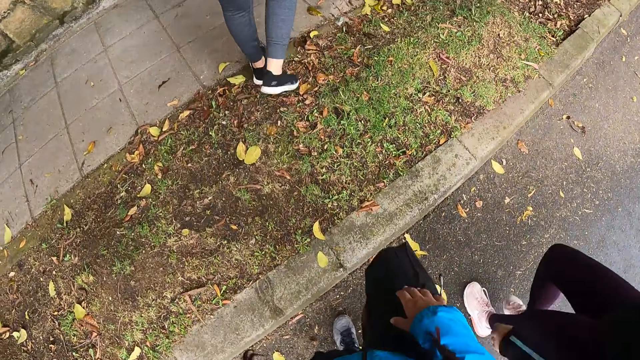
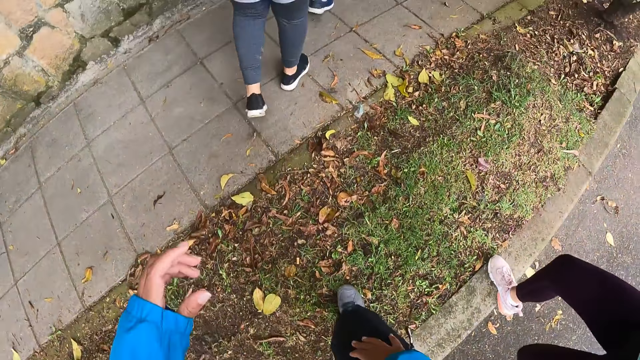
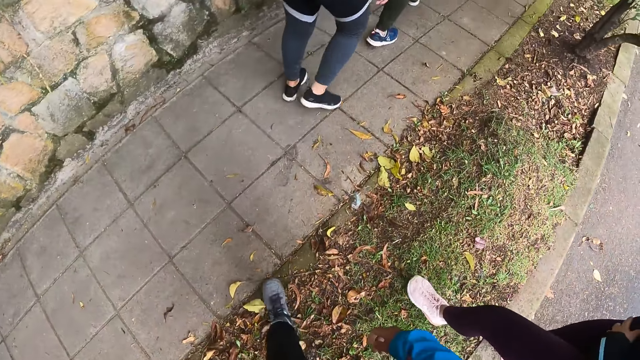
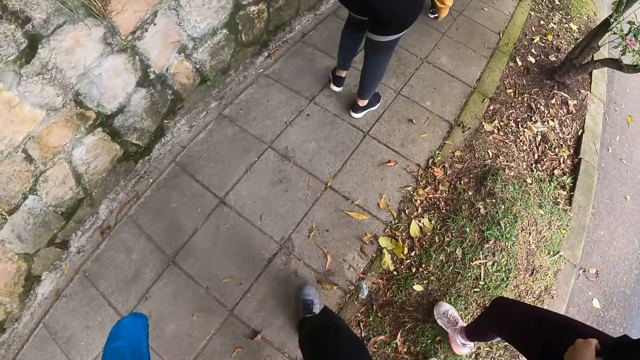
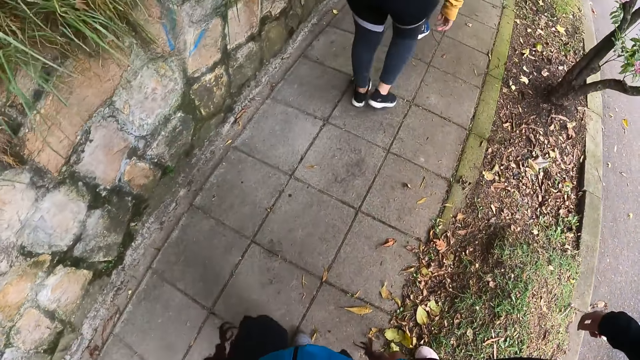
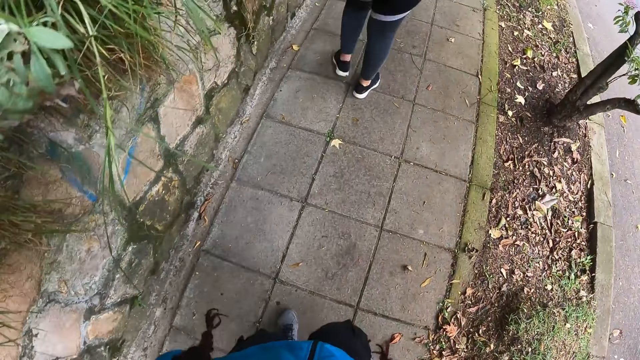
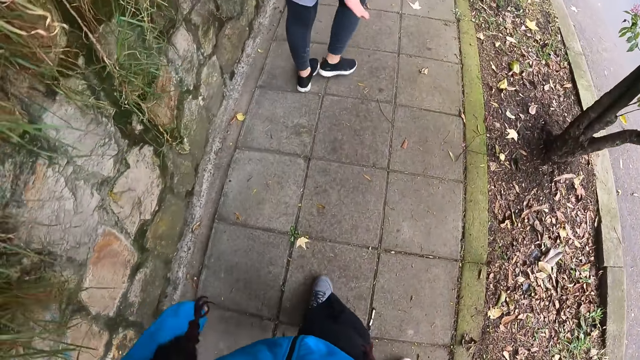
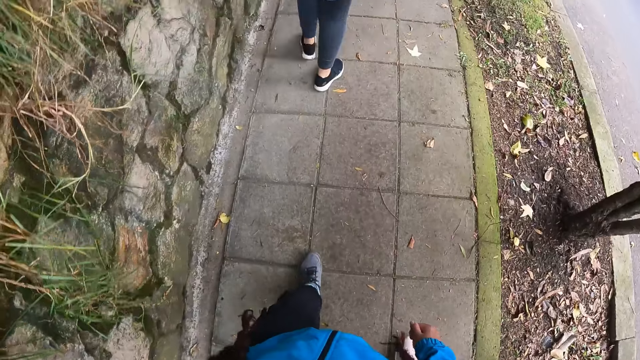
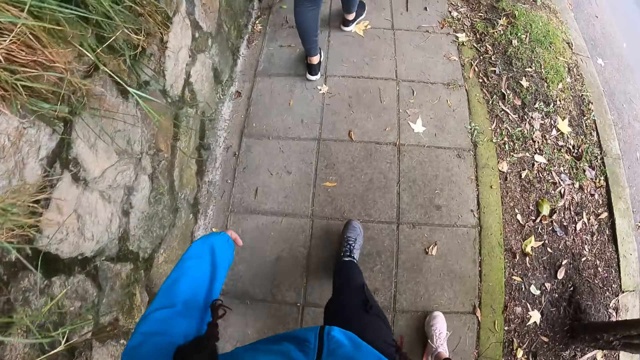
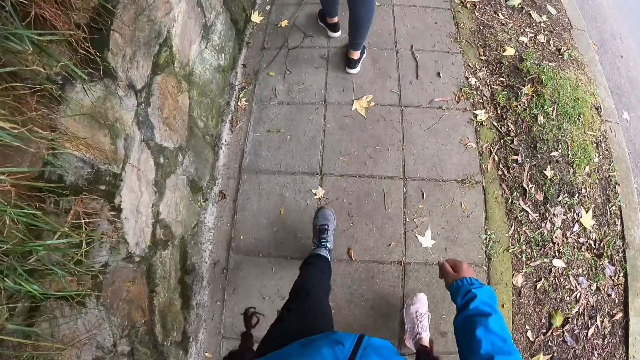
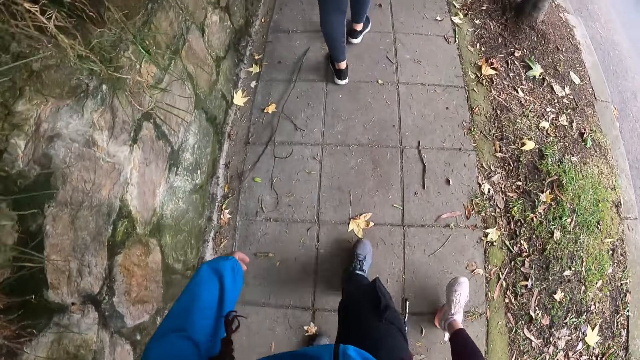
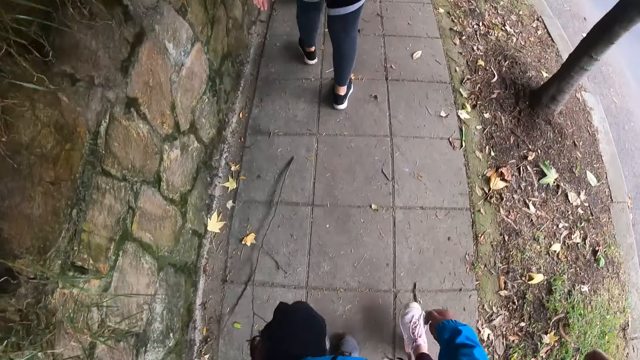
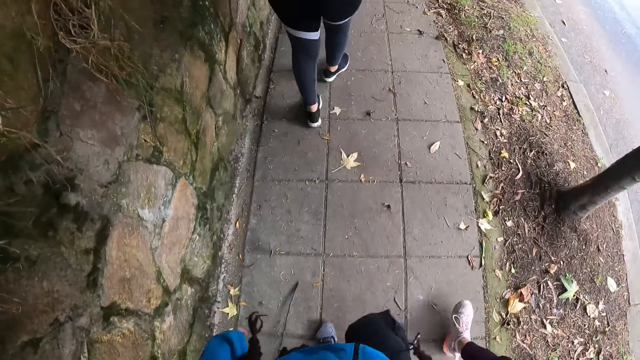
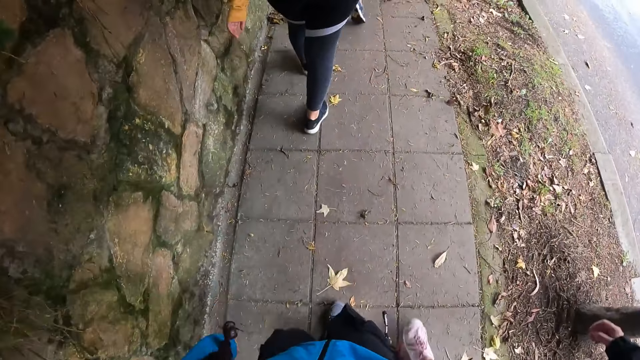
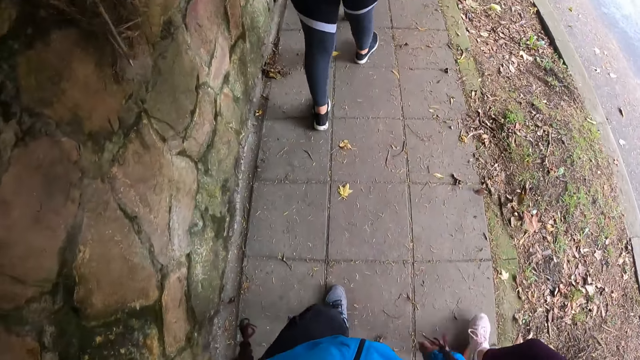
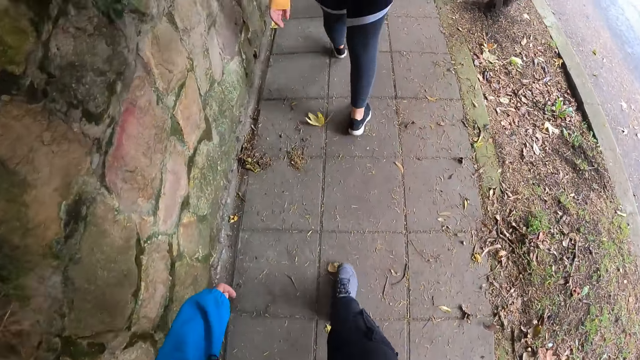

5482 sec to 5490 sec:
The camera wearer steps on the grass. They walk on the pavement.

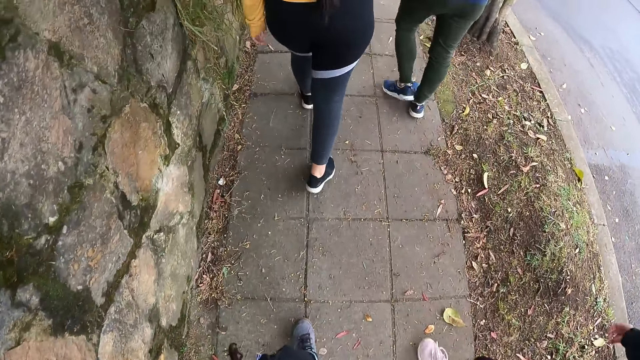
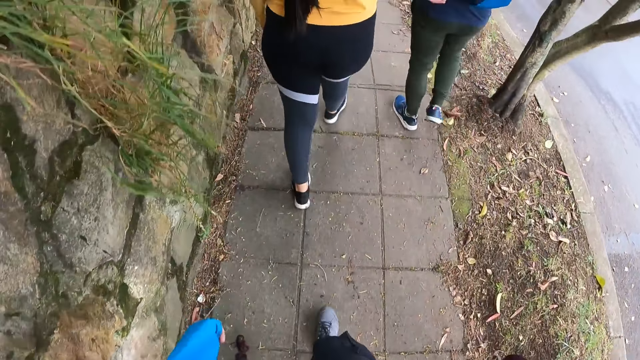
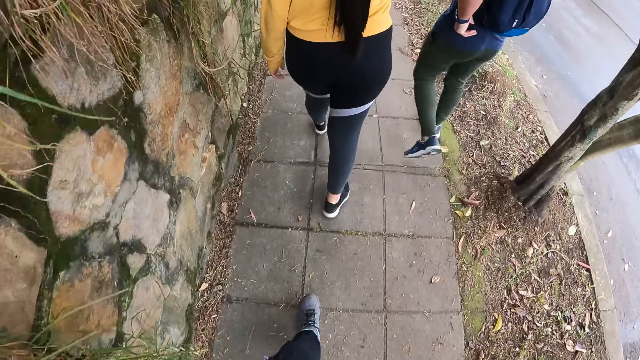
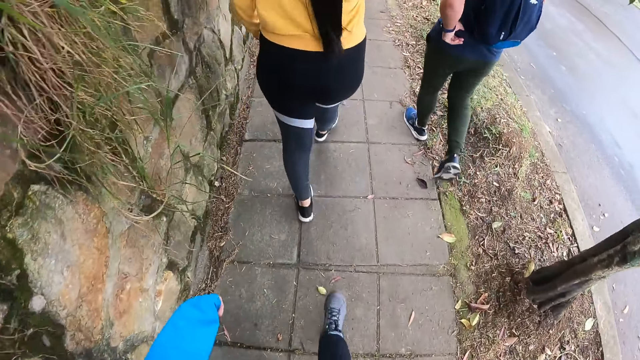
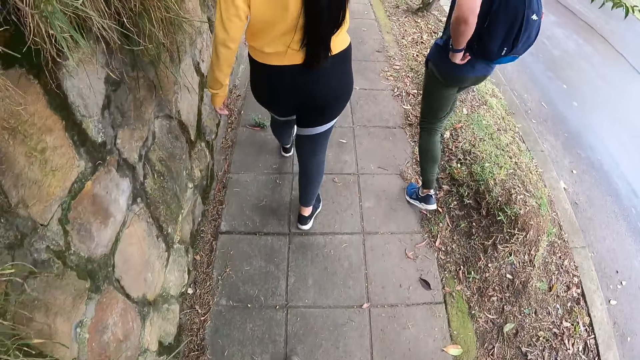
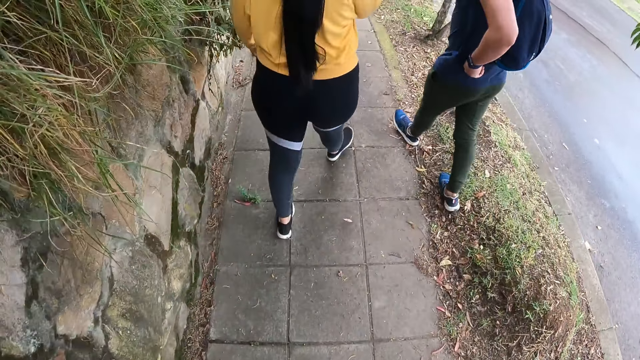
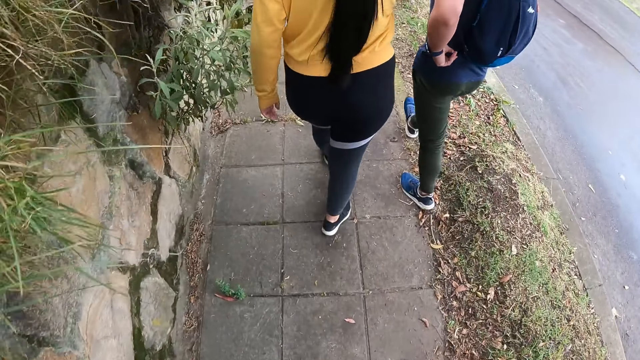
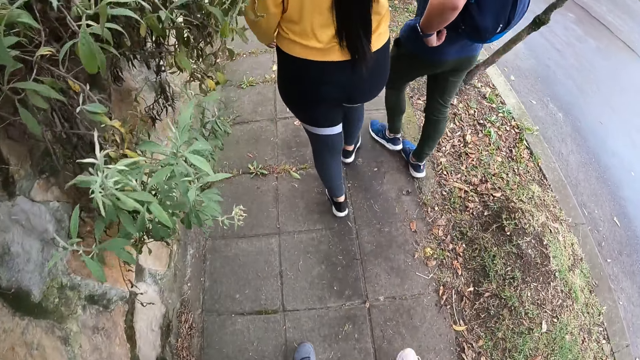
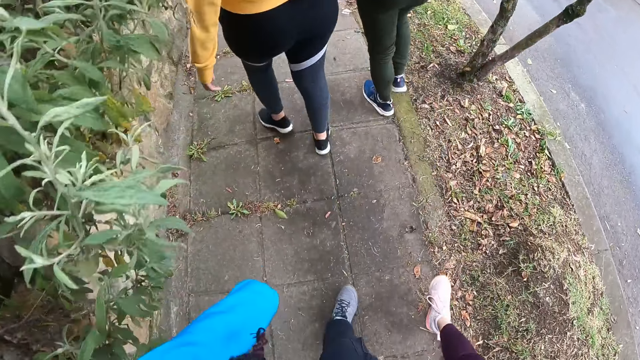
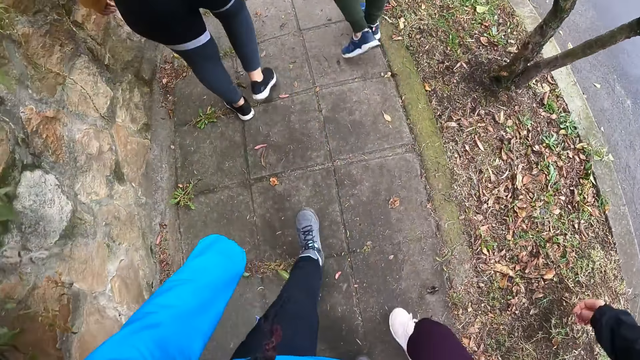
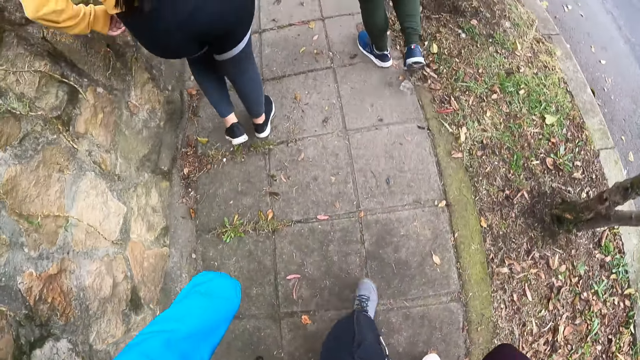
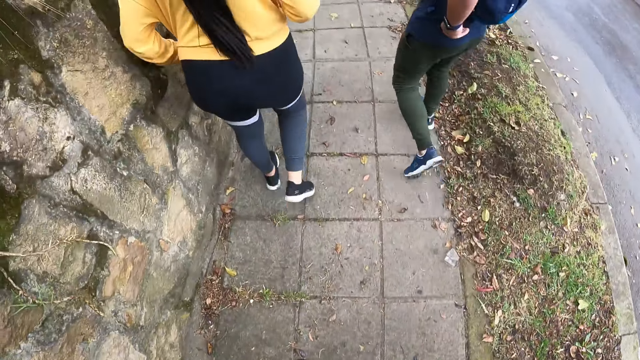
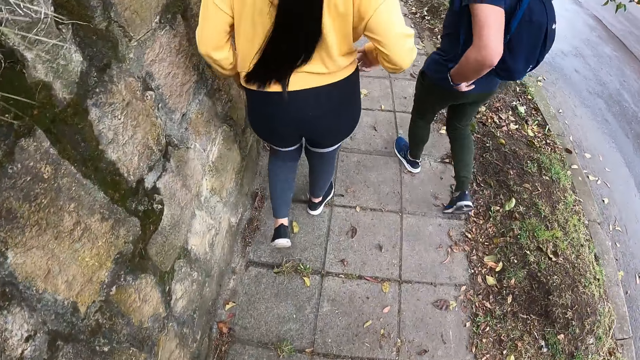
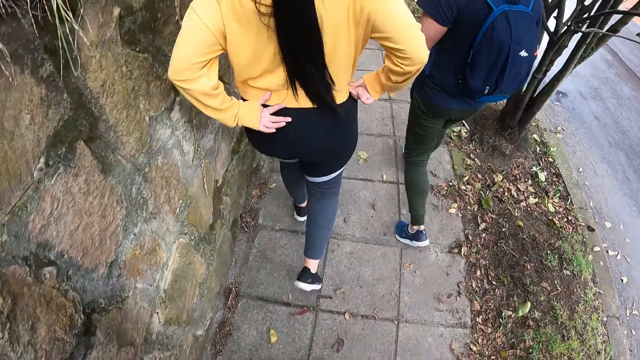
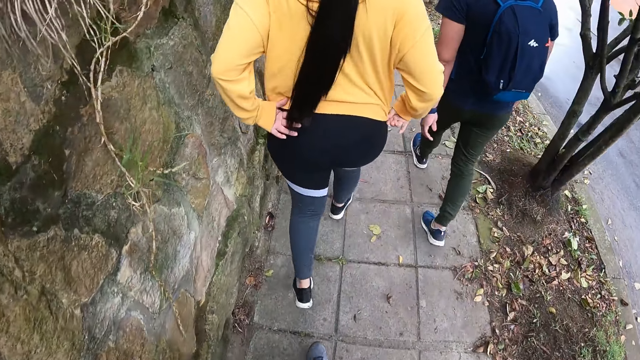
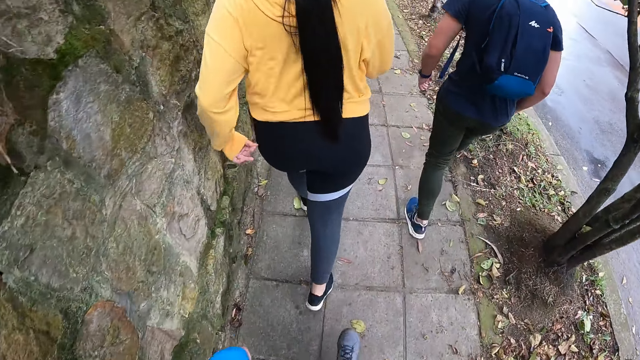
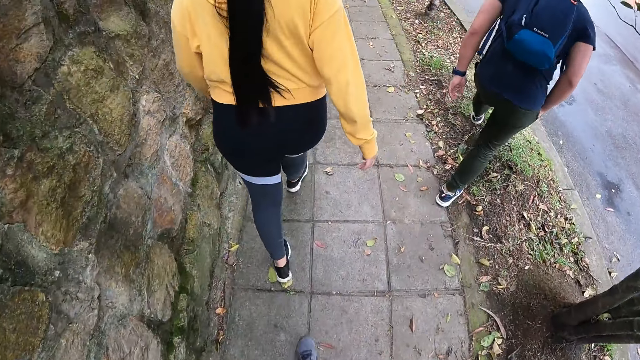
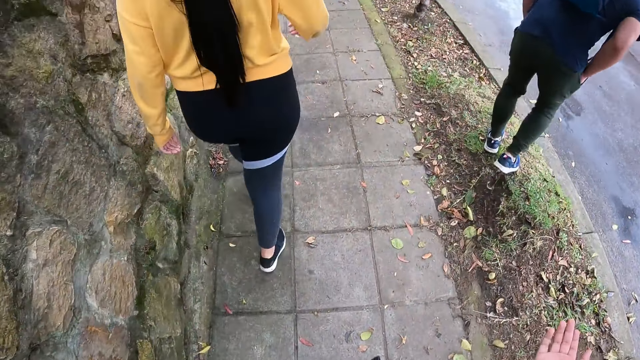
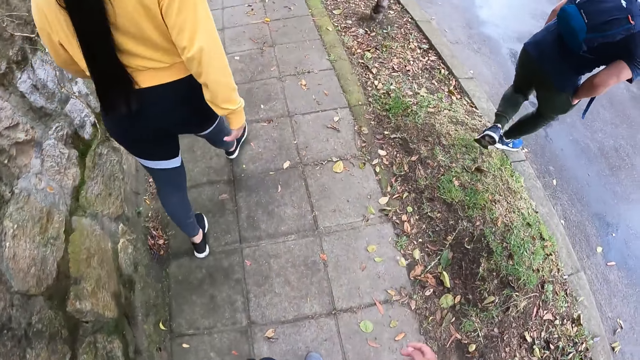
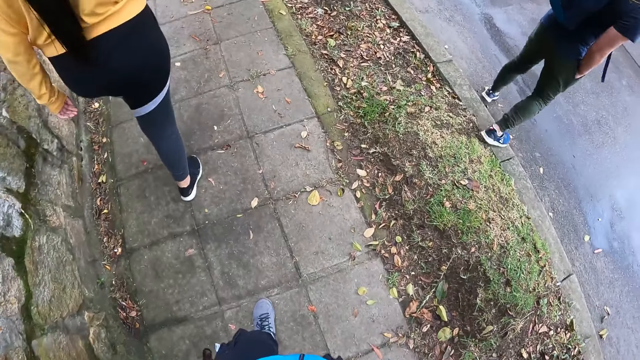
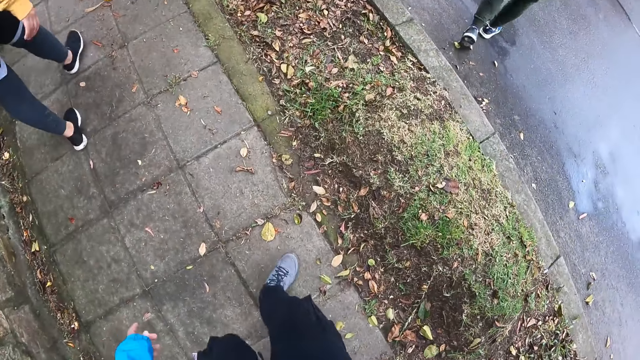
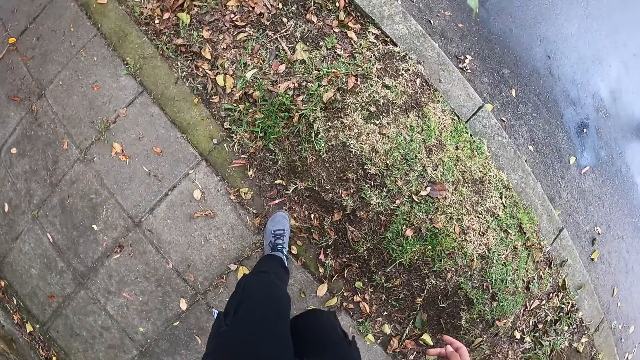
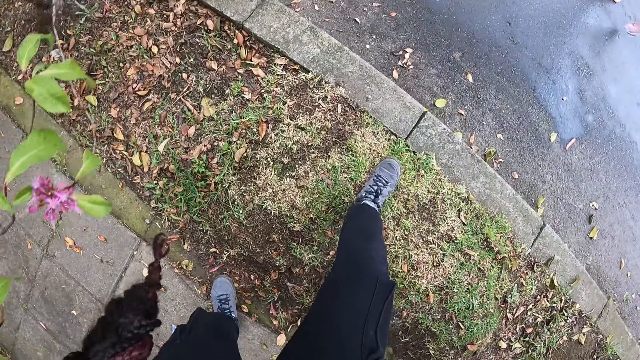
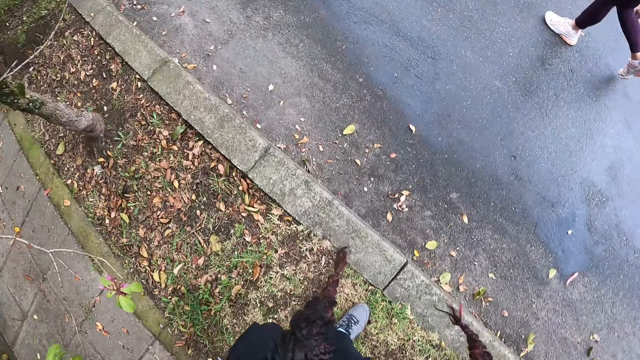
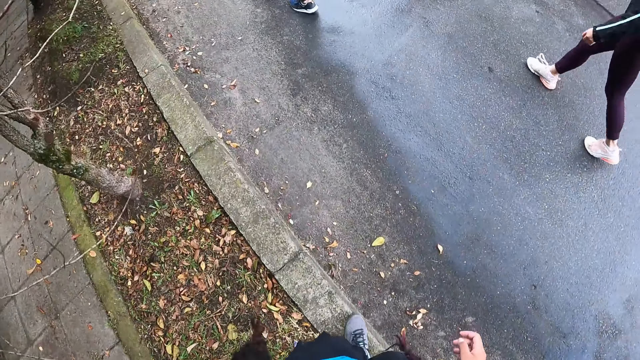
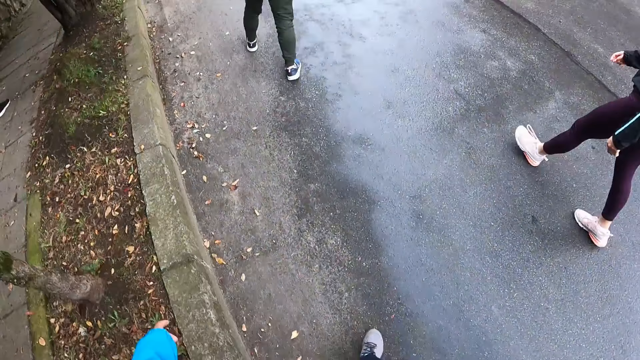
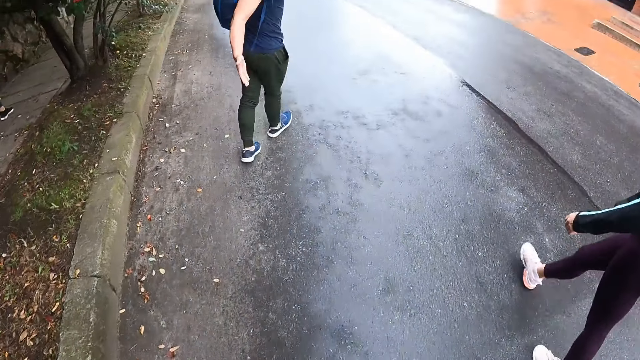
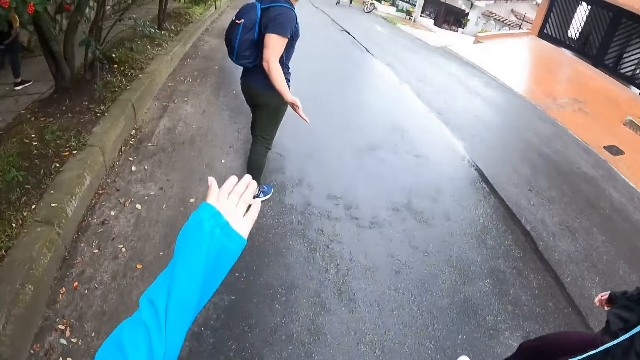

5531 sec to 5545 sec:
The man pulls his pants with his left hand. The woman pulls her sweater with both hands. The camera wearer steps on the grass. They walk on the tarmac. The man converses with the camera wearer.
